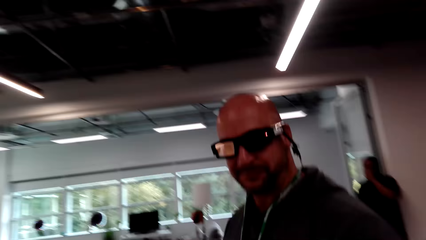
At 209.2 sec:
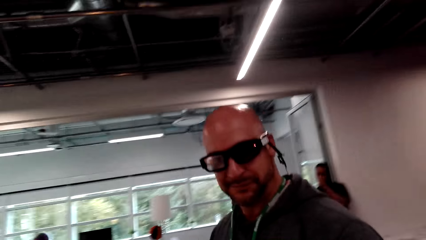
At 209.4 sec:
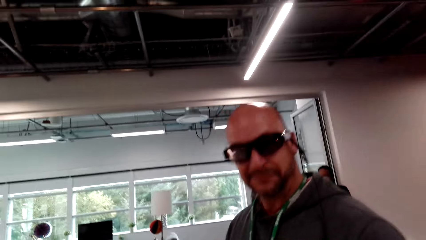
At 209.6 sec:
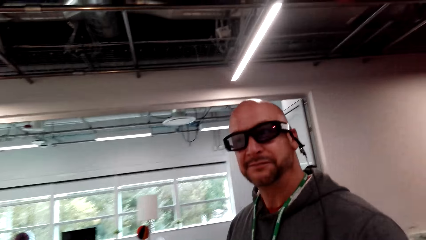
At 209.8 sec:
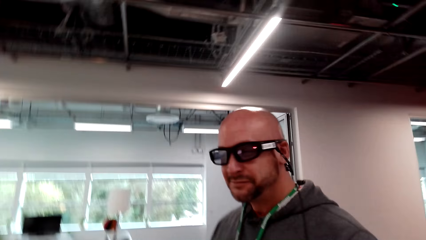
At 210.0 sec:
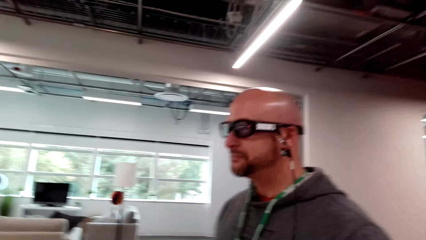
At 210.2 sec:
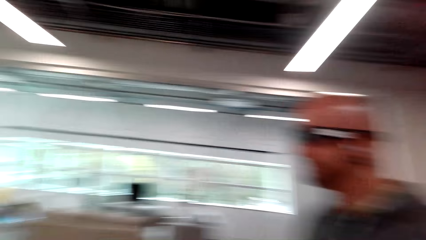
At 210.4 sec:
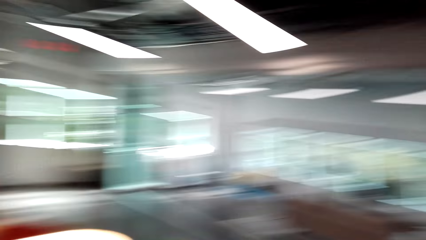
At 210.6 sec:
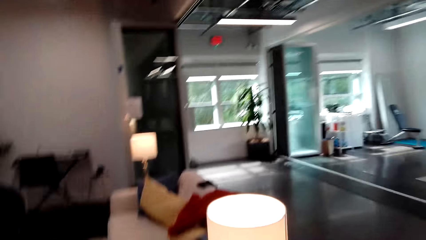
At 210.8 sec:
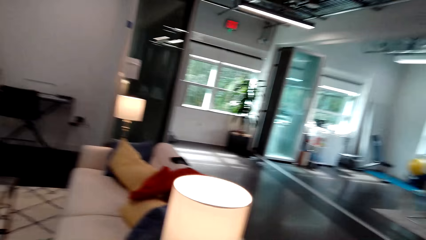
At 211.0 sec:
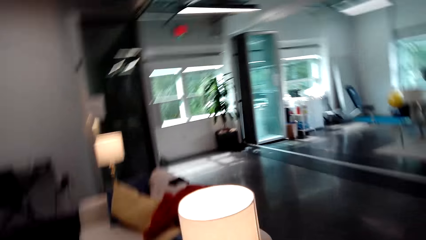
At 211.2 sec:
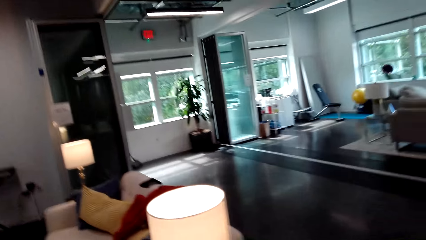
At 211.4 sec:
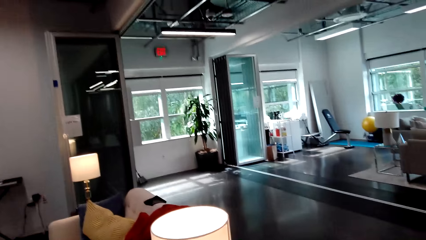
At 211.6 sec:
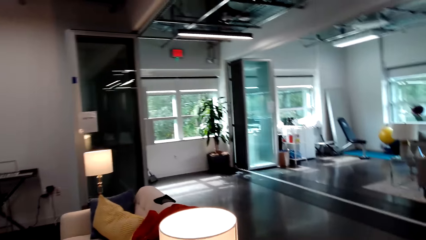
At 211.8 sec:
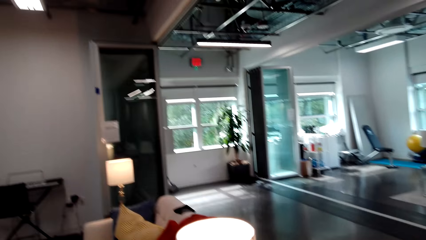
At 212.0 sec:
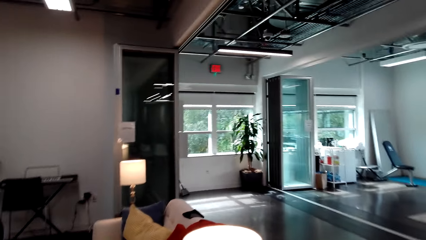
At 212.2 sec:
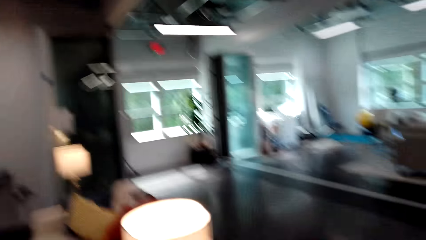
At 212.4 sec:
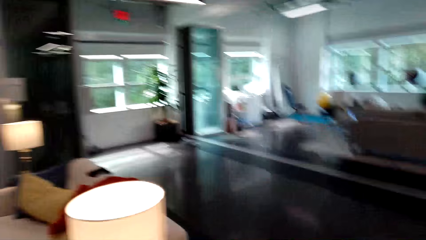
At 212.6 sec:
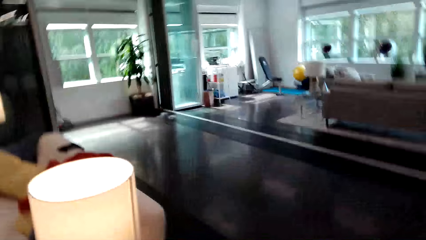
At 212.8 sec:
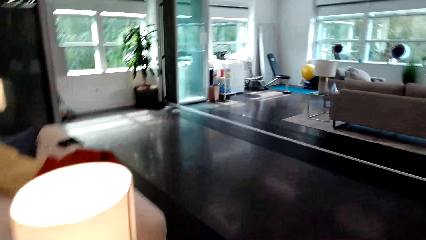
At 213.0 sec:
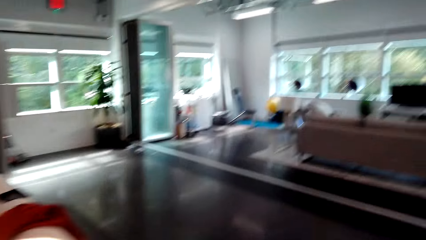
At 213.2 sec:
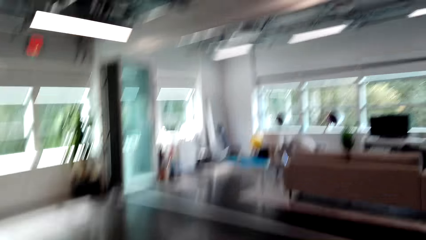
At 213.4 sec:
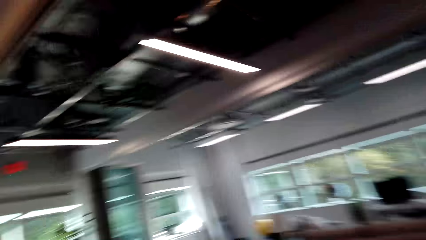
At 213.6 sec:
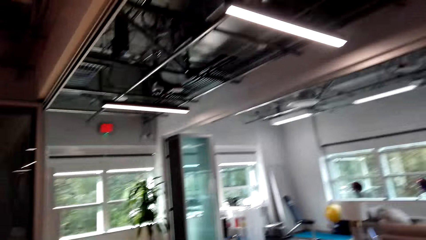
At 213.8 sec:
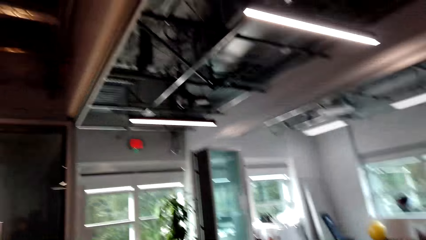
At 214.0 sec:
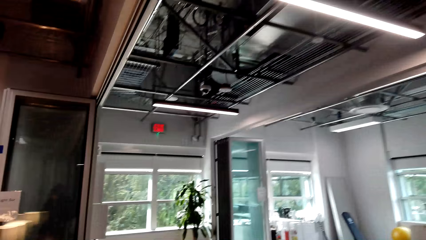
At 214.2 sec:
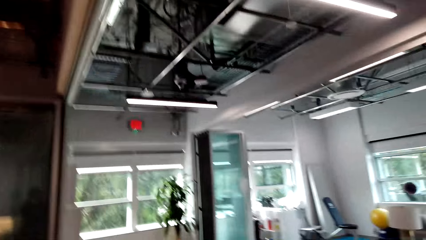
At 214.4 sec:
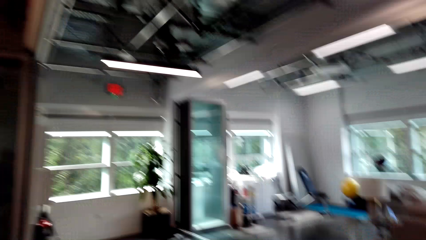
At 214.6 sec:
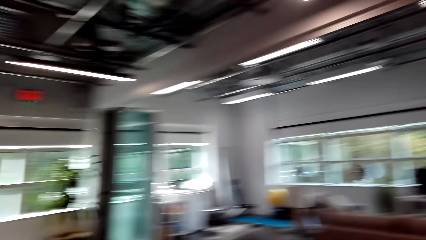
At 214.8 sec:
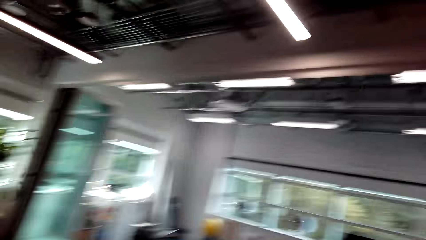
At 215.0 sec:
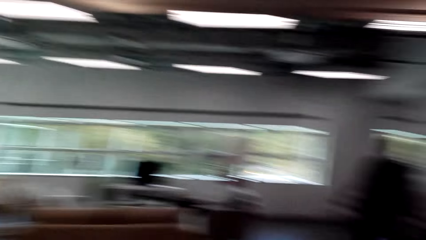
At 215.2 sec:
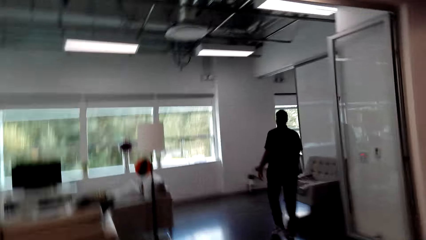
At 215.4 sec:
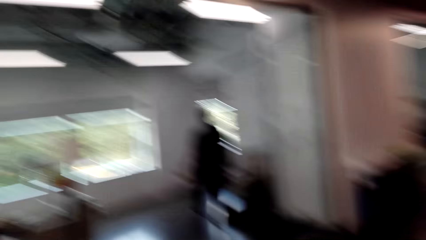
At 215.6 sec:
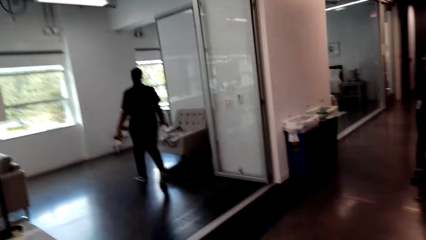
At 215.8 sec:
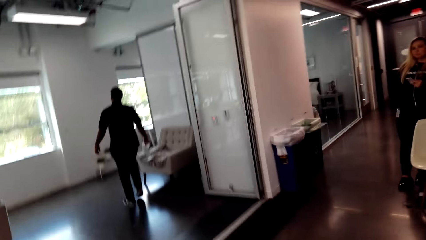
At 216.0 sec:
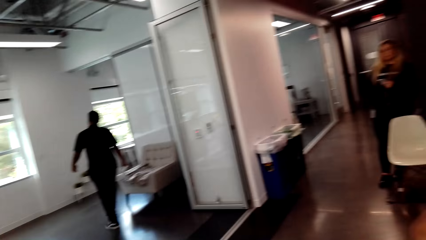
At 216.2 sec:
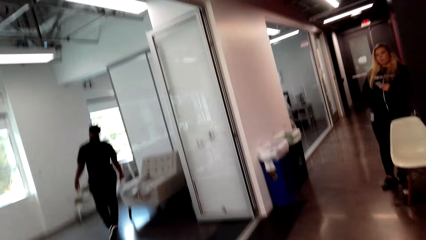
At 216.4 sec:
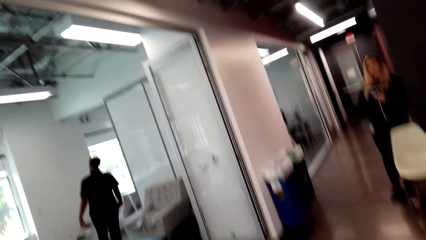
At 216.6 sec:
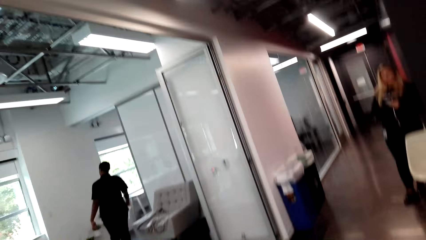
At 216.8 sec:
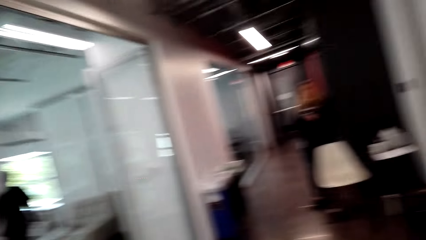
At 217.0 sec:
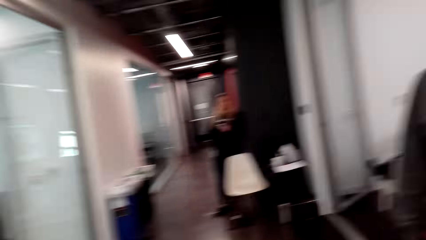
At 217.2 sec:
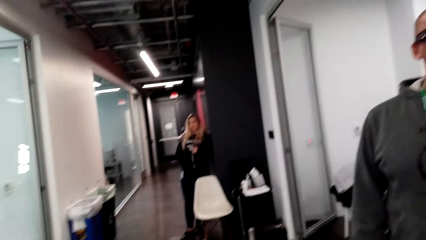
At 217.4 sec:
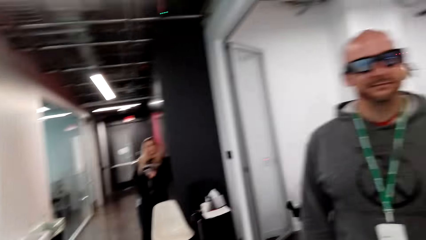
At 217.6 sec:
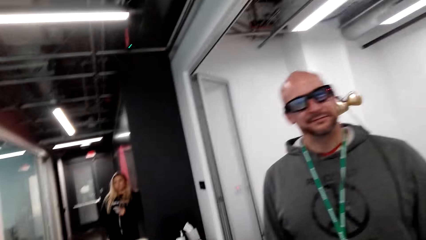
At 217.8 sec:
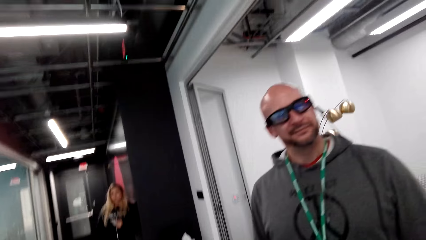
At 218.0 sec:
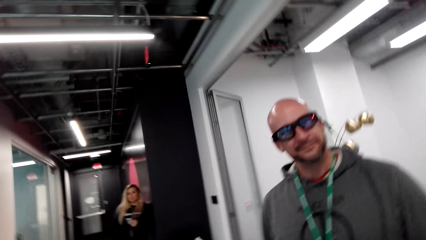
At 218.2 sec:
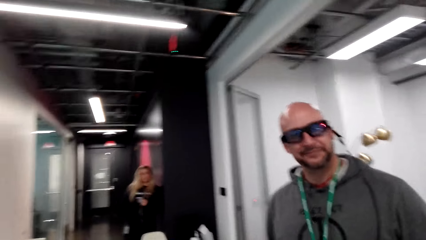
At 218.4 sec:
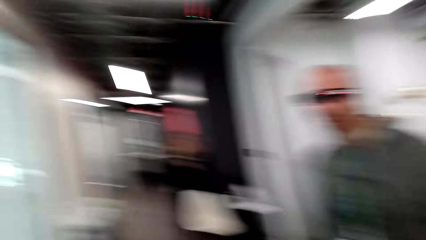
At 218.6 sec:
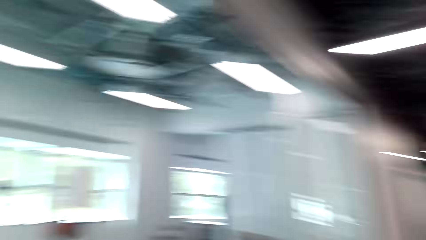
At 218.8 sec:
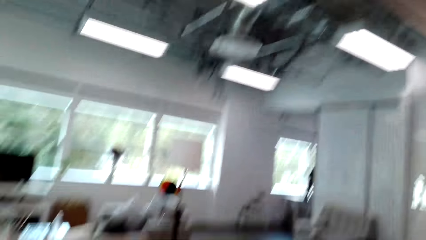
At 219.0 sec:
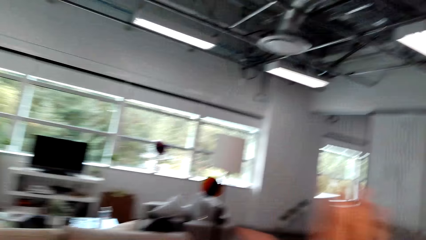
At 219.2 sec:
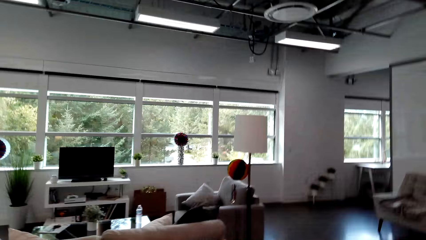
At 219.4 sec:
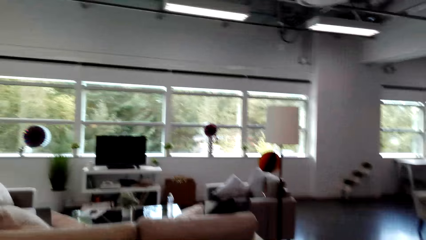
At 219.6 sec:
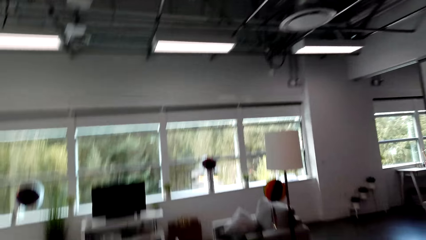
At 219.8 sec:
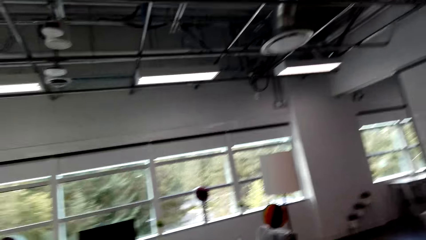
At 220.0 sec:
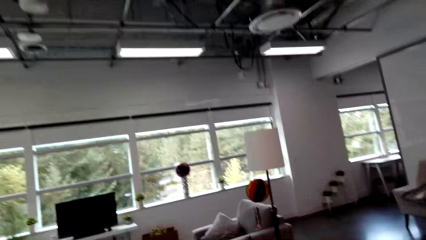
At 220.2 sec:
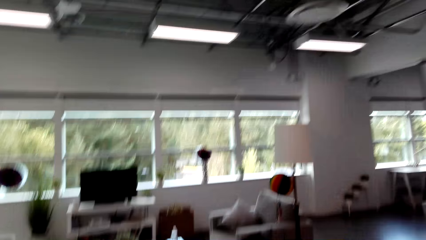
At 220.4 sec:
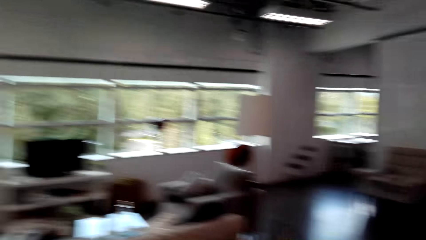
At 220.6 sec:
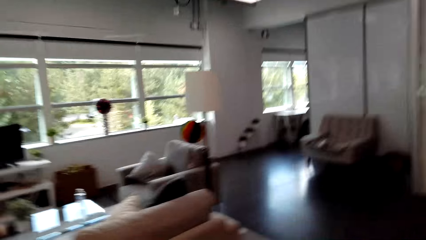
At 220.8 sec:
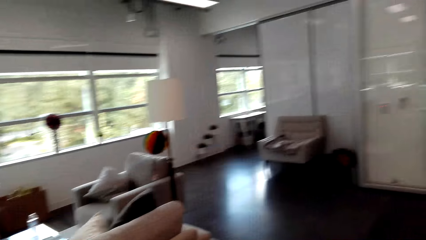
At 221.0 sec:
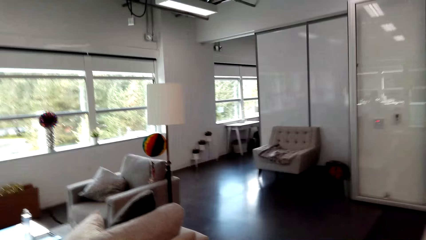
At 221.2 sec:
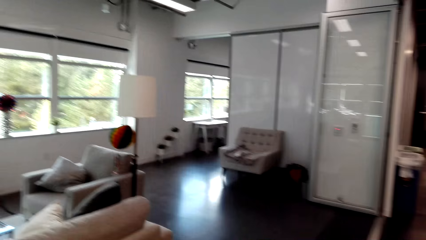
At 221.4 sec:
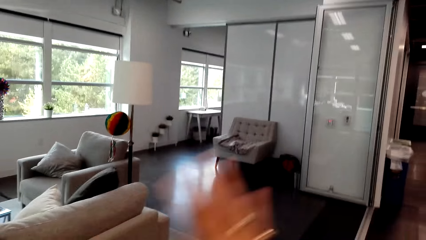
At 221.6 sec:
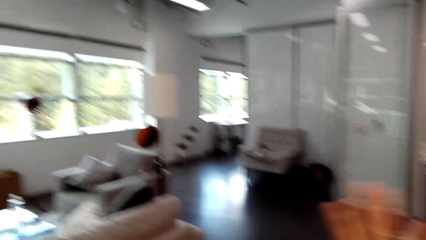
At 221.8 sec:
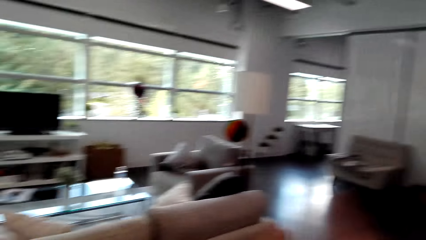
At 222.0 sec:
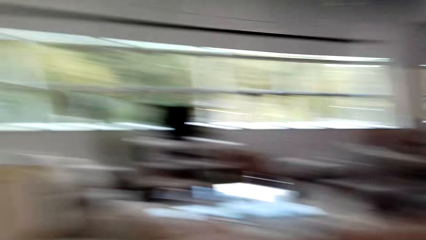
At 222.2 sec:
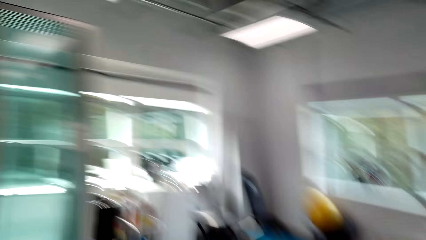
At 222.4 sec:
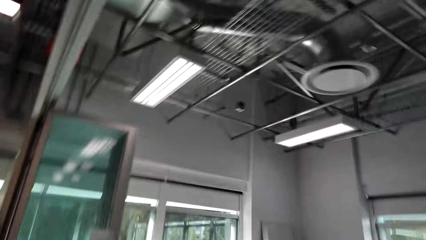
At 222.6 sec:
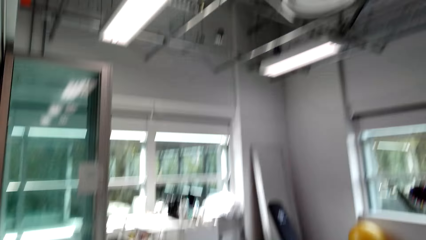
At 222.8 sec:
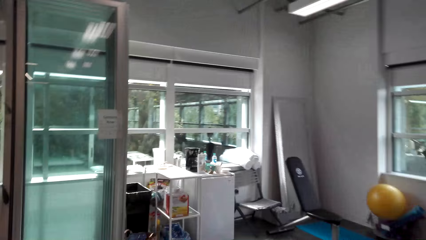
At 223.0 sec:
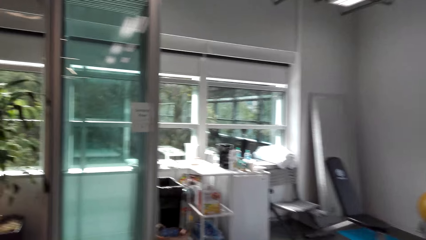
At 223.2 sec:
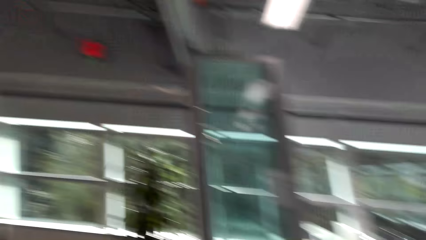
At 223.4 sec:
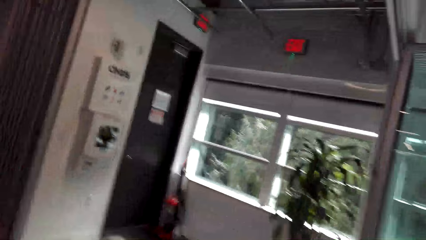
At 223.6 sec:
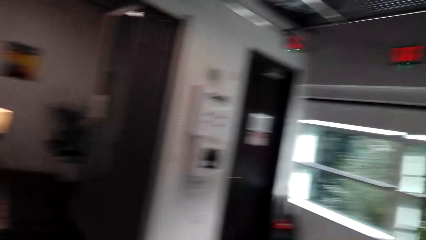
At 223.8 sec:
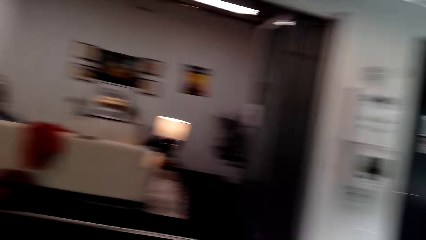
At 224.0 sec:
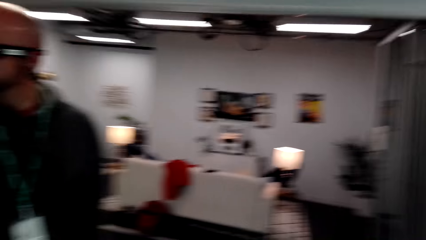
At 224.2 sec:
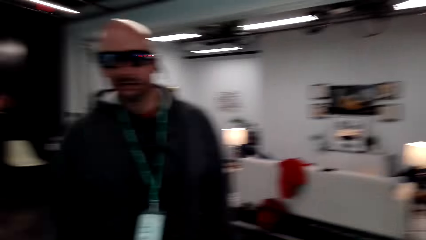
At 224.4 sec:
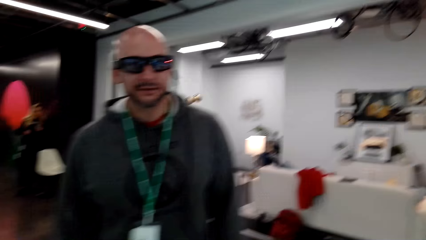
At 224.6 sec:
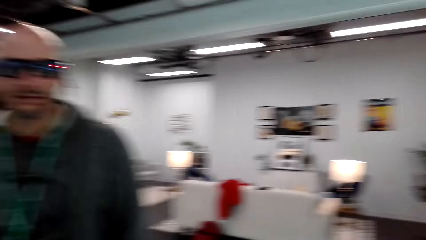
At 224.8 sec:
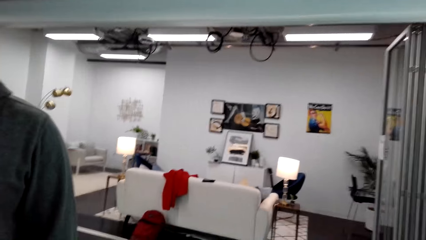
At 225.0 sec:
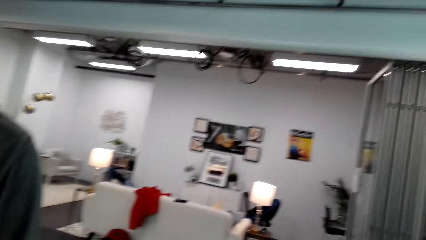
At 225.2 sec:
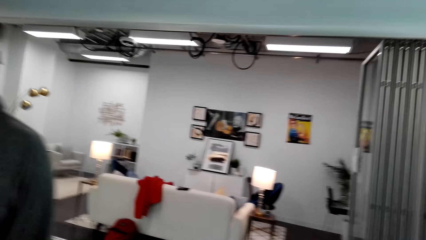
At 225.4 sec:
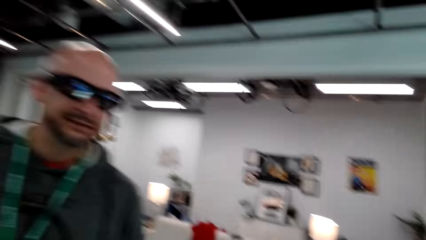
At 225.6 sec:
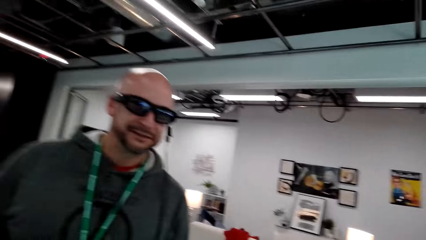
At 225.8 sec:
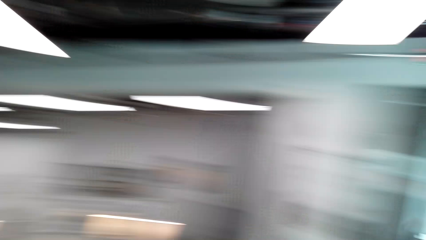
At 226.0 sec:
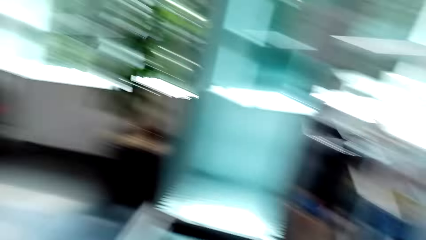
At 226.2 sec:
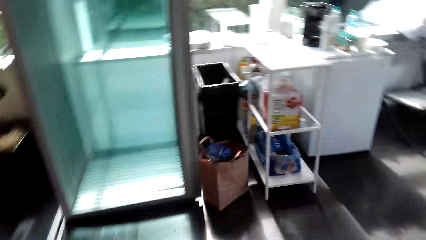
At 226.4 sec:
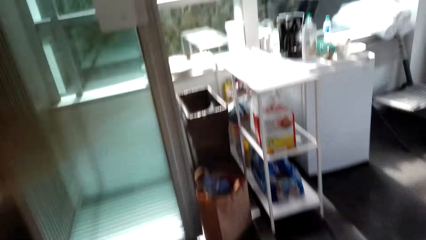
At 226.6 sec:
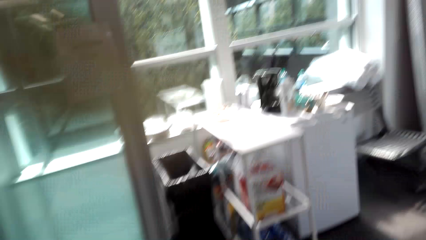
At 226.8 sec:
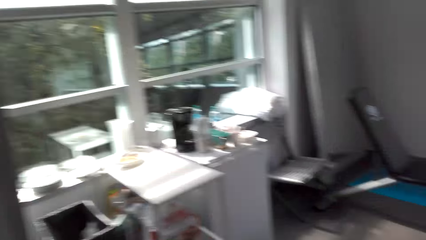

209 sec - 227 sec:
The man shakes his head. The camera wearer talks to the man. Another man walks around. The camera wearer talks to the first man. They move their hand. They look around.
